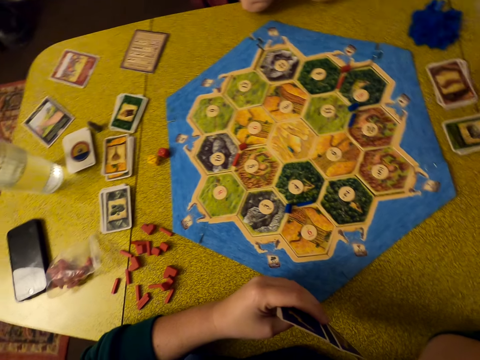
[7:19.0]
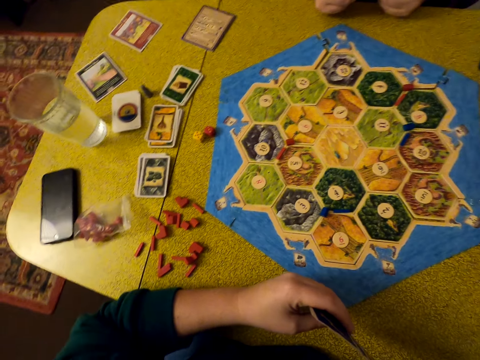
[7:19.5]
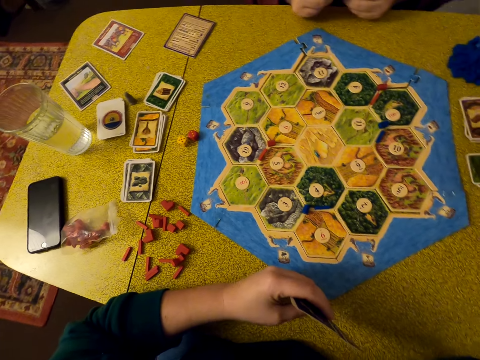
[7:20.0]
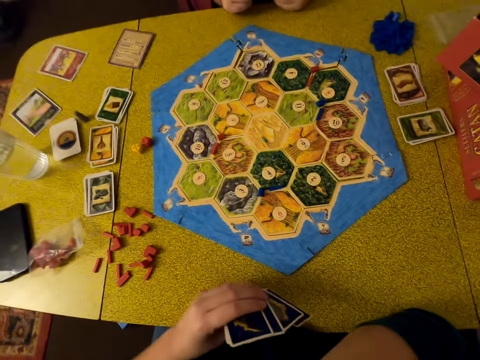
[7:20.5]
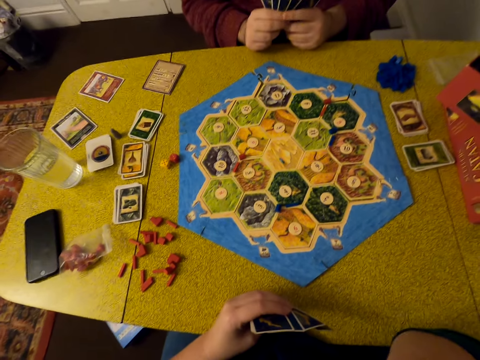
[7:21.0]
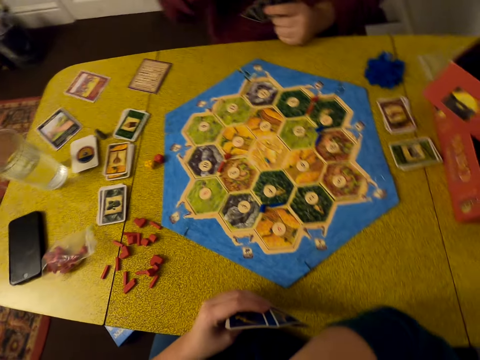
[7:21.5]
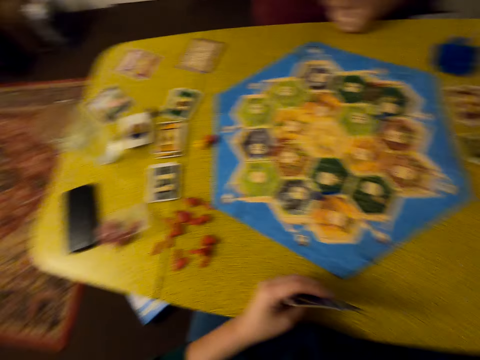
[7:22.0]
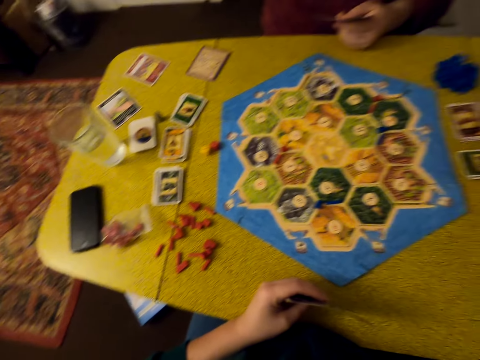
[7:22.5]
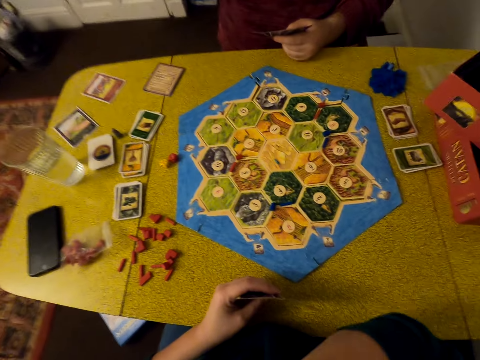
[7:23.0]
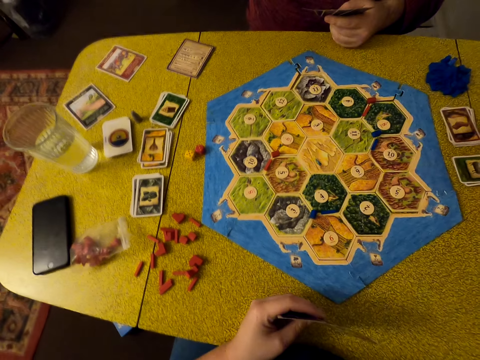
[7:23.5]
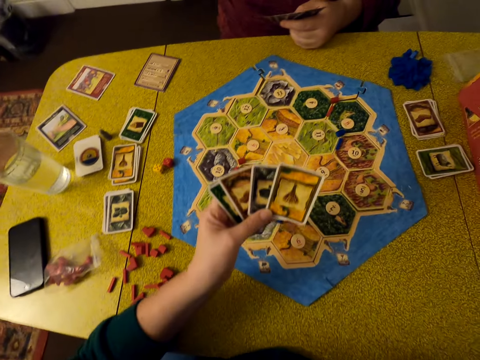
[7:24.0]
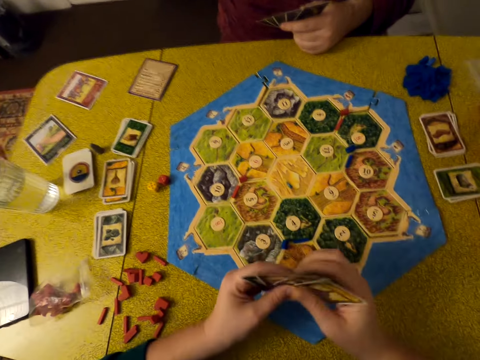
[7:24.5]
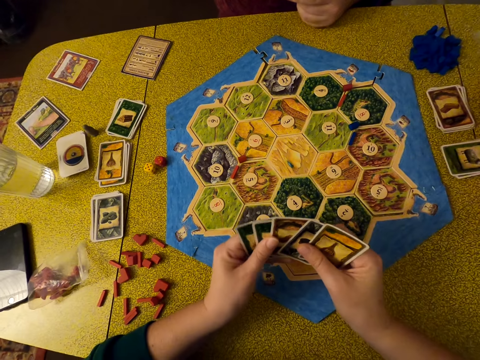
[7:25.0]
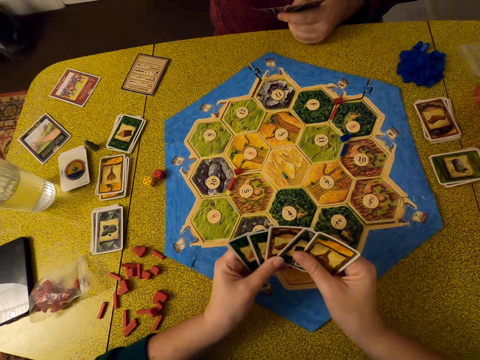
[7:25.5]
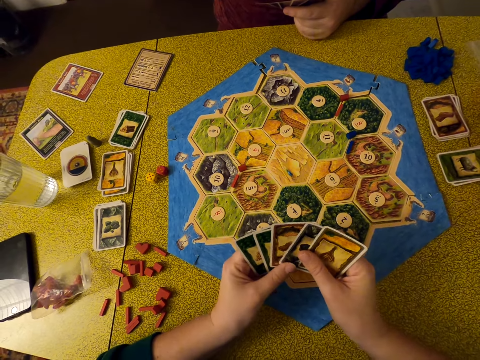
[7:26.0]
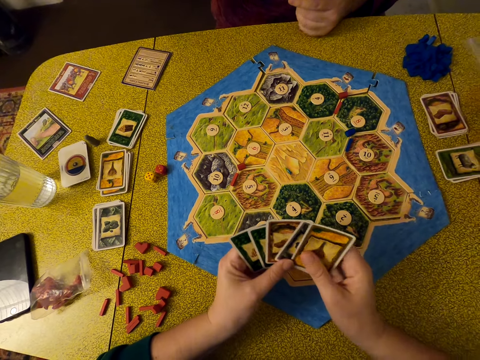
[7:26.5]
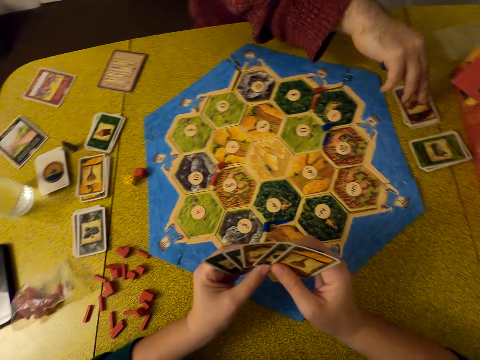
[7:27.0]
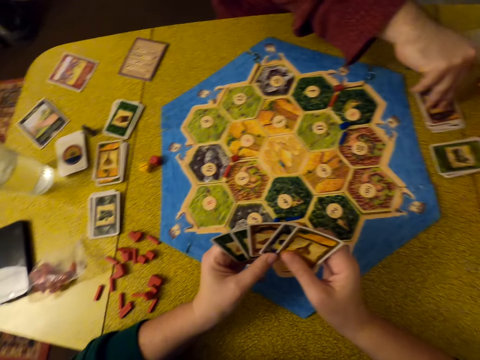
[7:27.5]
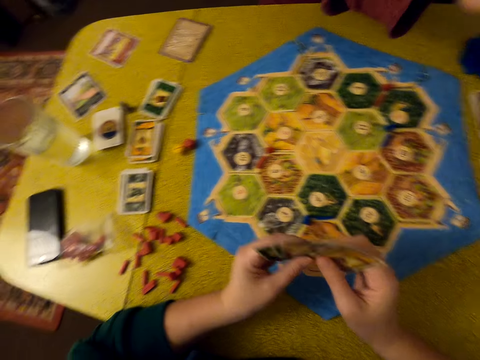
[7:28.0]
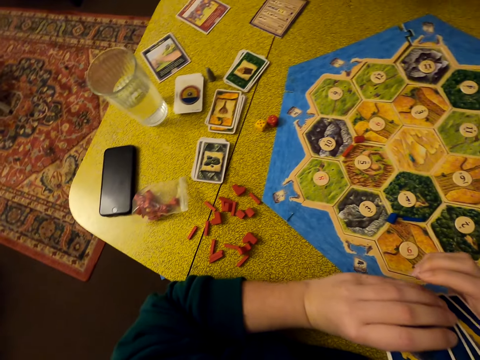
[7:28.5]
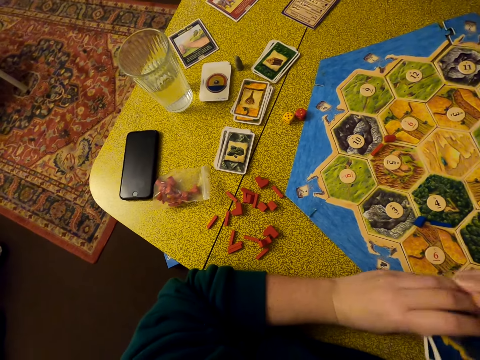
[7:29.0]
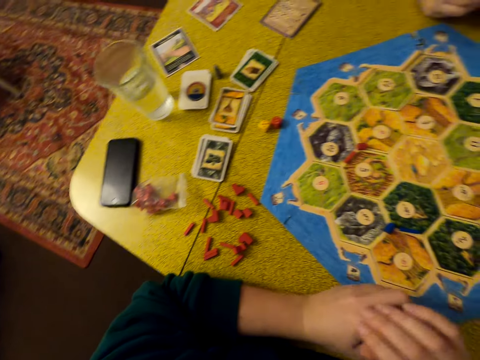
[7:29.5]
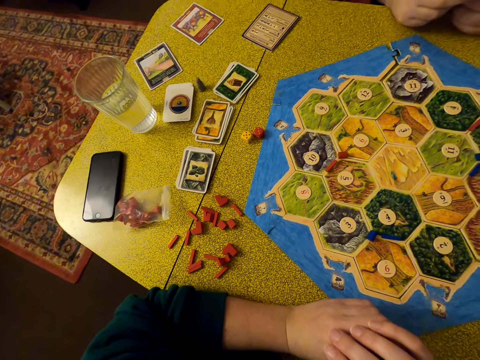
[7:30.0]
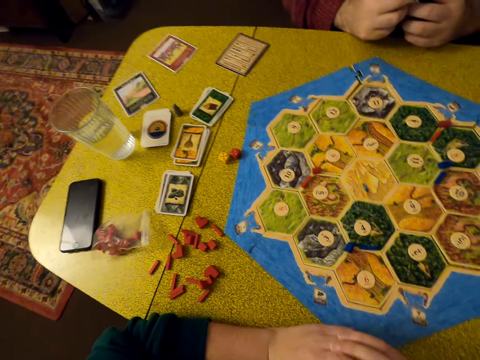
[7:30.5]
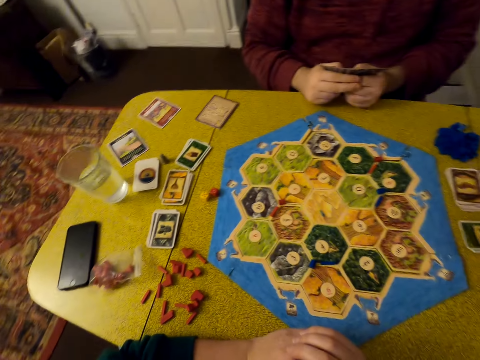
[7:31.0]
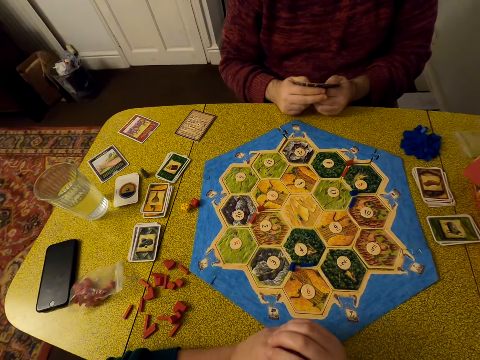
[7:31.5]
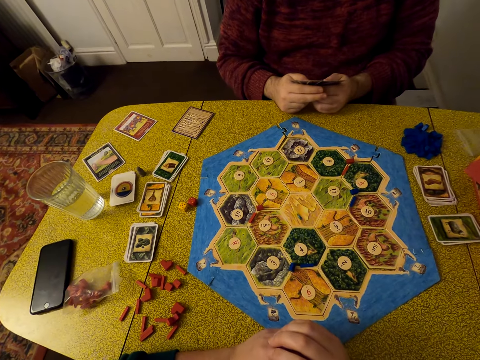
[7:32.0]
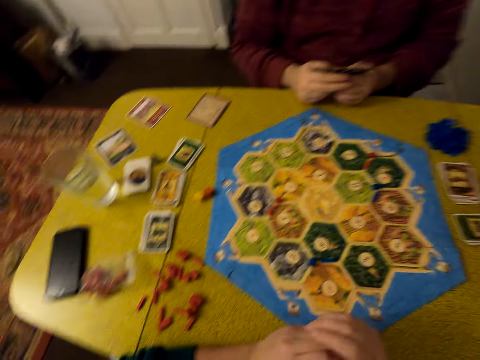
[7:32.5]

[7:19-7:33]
The camera wearer selects cards and holds cards. A man picks up a card on the table. The camera wearer looks around. The man holds cards.

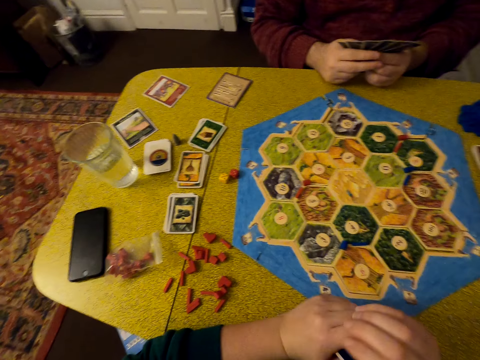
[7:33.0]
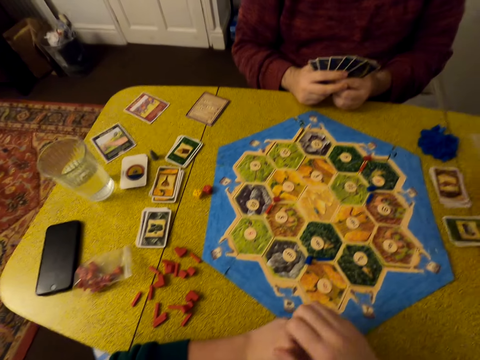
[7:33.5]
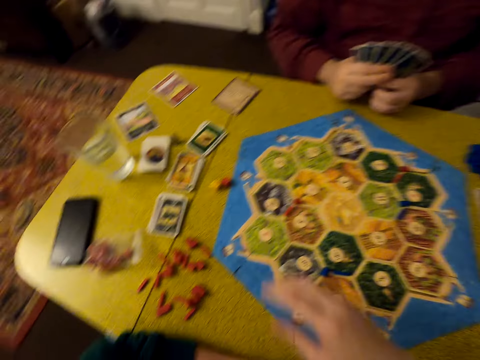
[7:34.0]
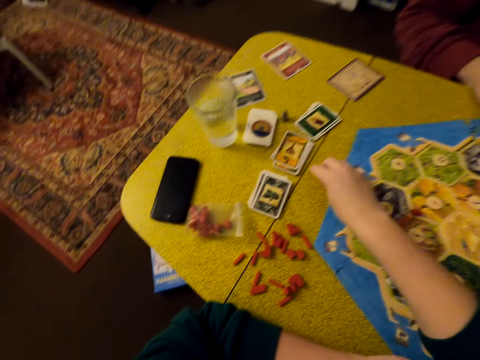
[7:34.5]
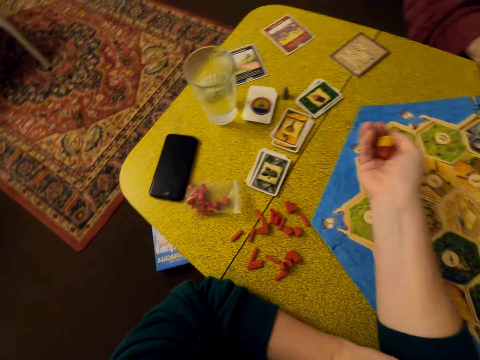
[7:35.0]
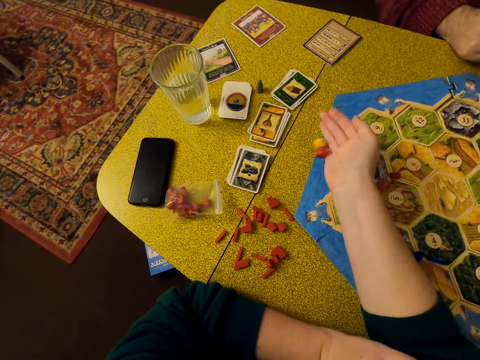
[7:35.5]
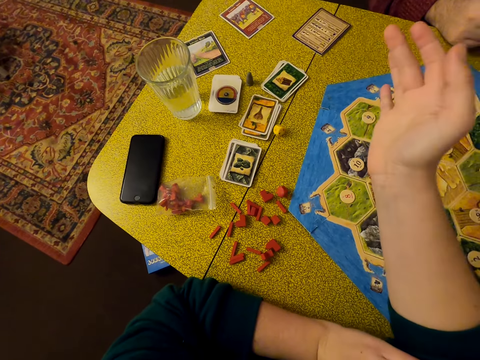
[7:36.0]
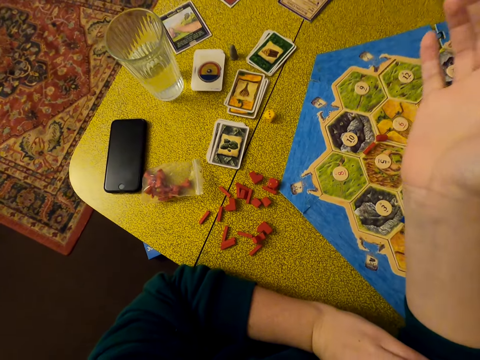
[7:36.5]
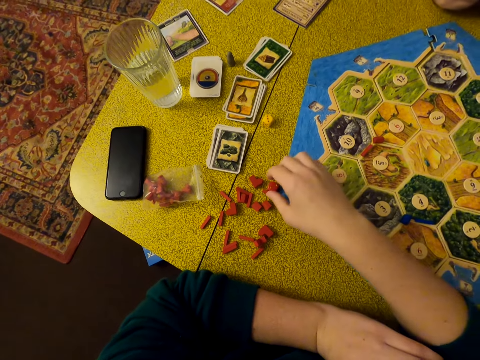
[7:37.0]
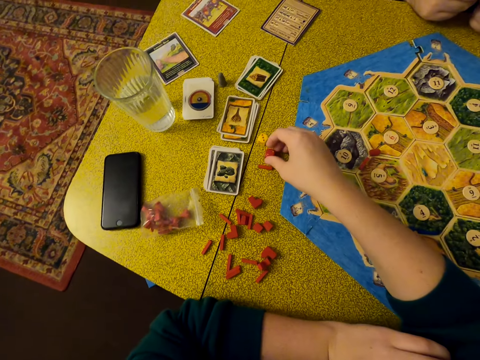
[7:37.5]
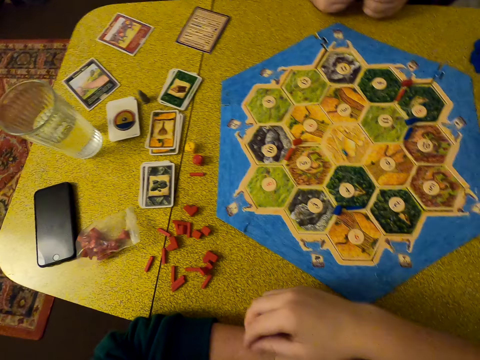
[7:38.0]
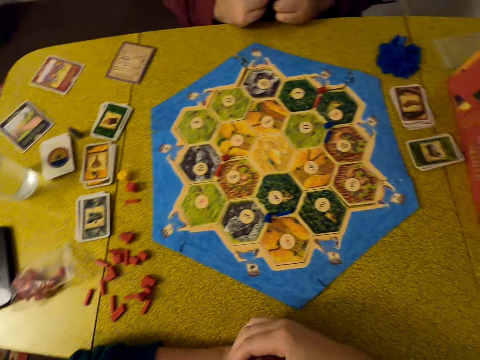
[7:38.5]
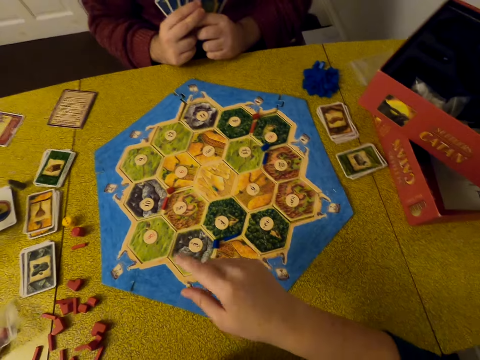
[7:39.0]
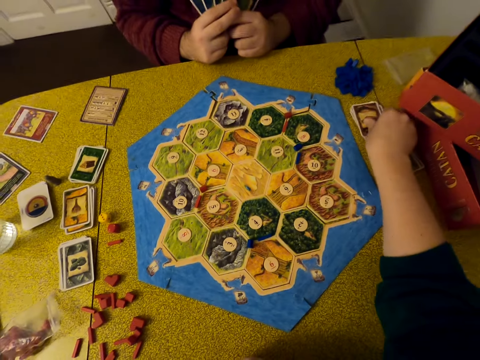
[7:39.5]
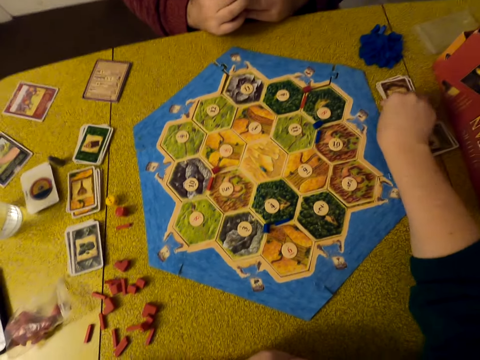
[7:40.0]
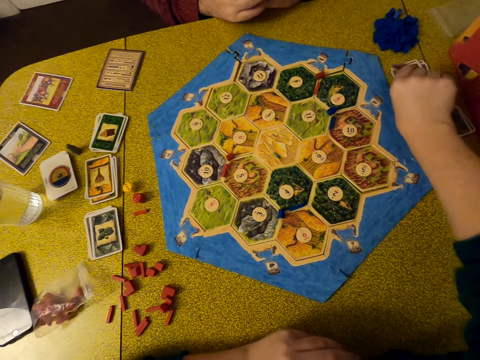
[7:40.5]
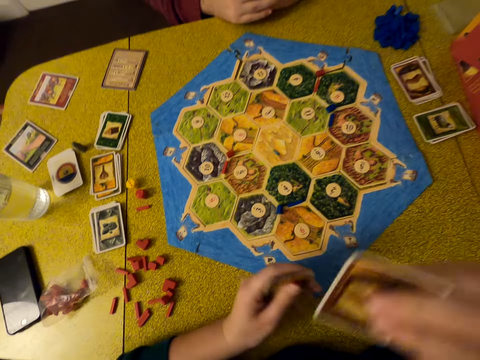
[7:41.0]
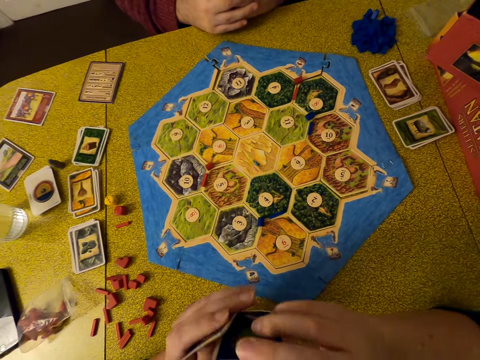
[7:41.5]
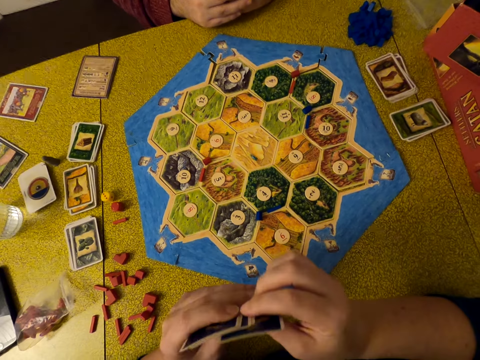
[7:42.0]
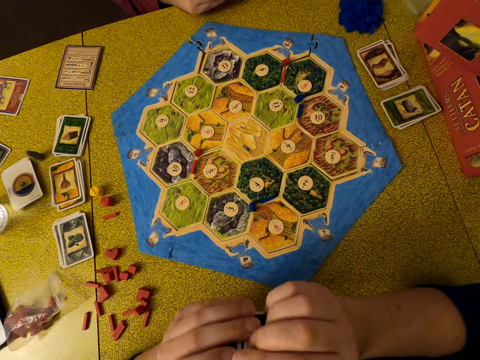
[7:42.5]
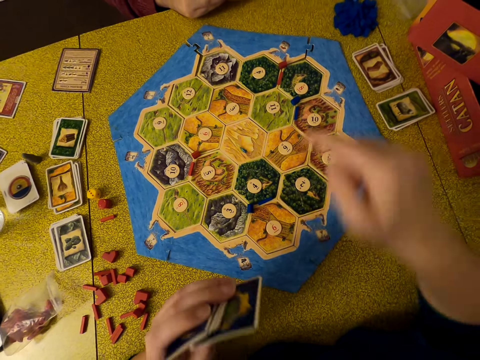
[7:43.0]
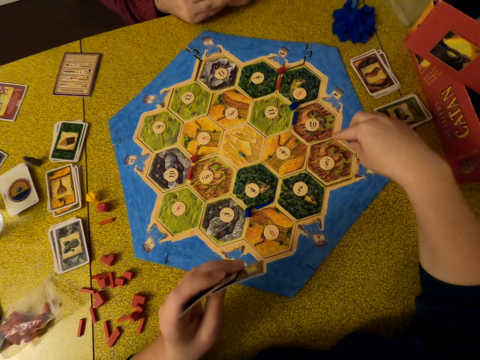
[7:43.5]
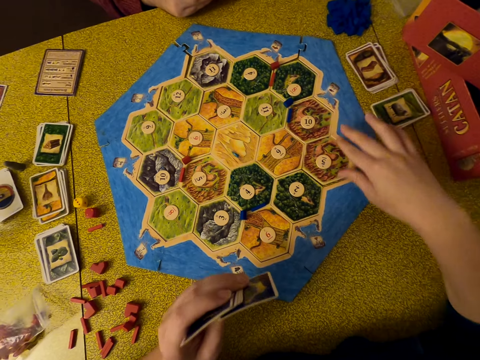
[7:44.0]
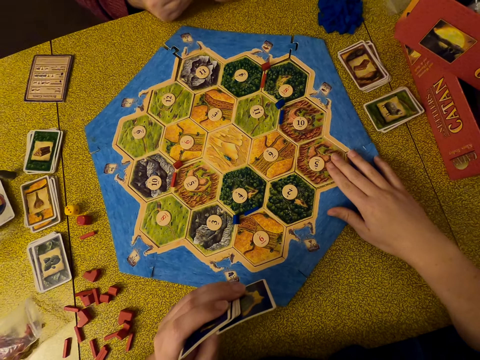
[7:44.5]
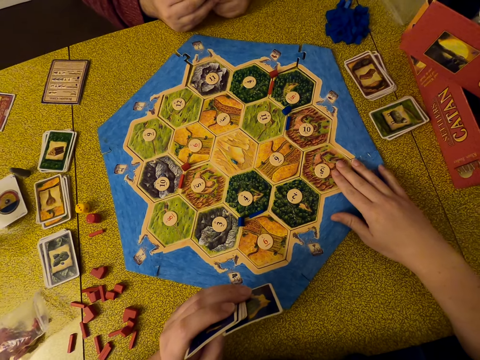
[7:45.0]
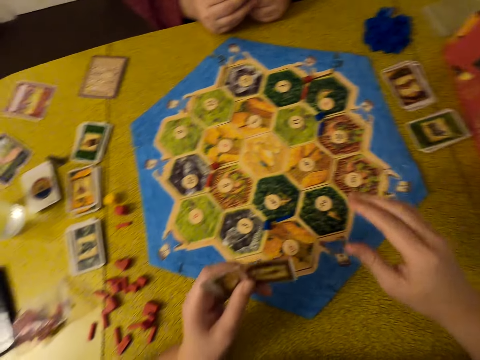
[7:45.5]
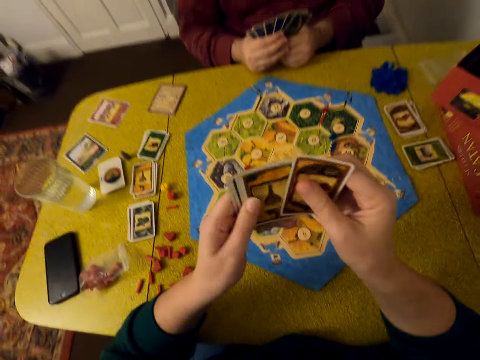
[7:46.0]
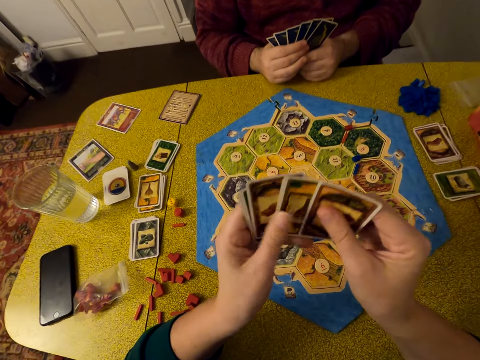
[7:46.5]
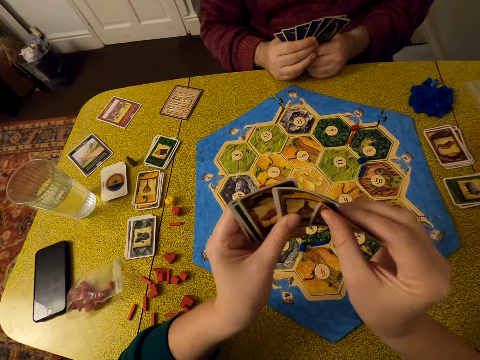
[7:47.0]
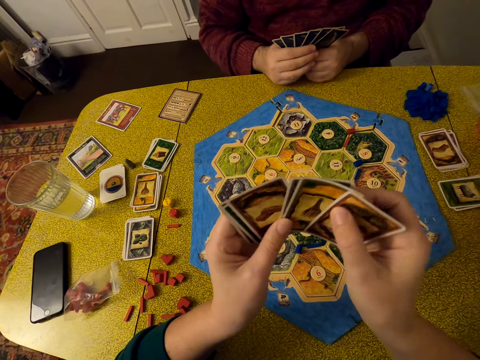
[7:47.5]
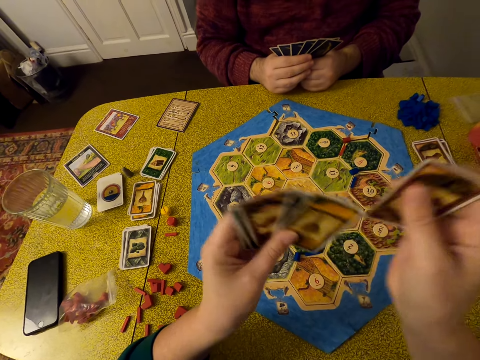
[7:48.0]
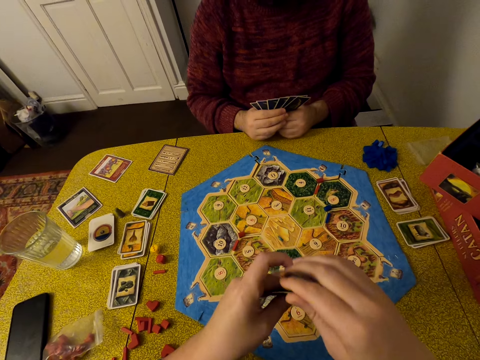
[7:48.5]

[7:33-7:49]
The camera wearer picks up dice on the table, shakes the dice, and puts the dice on the table. They drop the dice. They move the dice on the table. They move a hand. They pick up a card on the table. They hold cards, look around, and use gestures. They point on the table. They put a hand on the board. They move cards and select cards.
